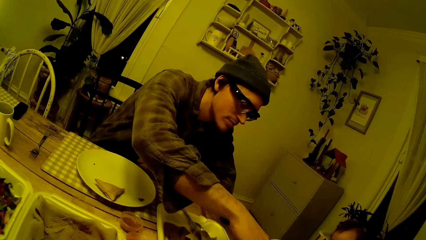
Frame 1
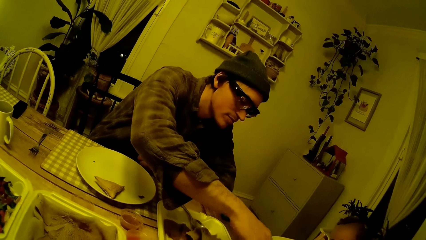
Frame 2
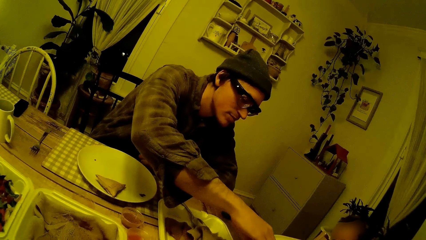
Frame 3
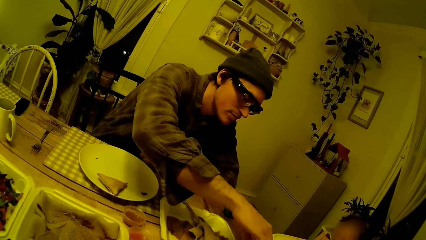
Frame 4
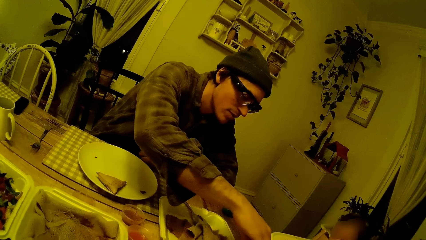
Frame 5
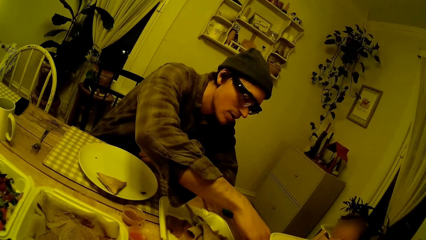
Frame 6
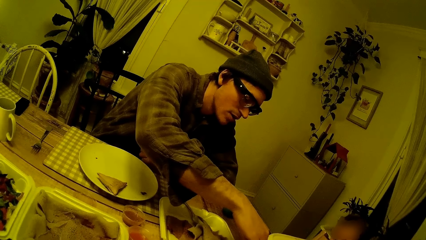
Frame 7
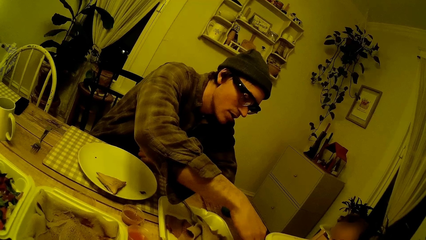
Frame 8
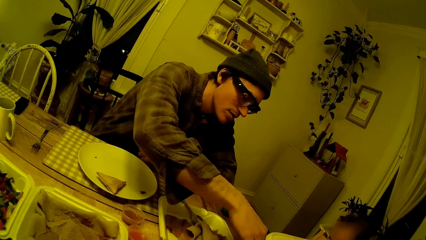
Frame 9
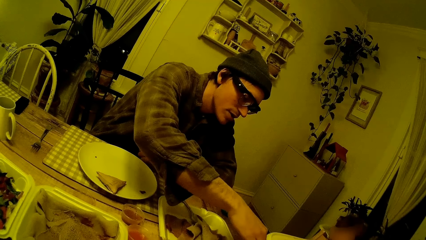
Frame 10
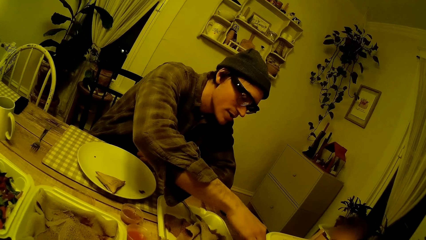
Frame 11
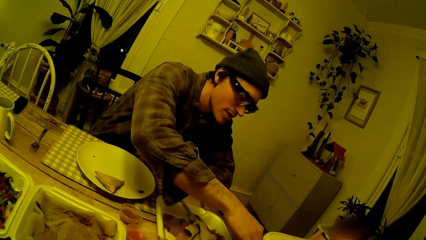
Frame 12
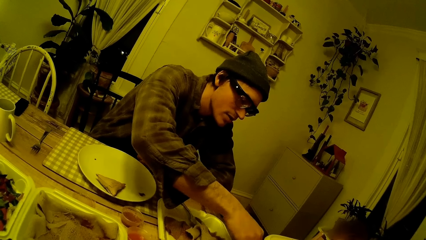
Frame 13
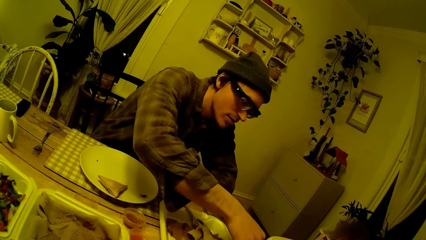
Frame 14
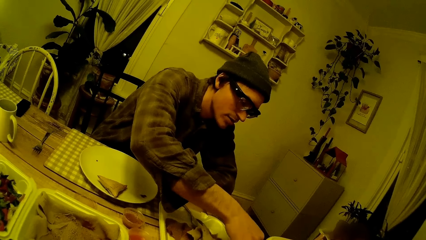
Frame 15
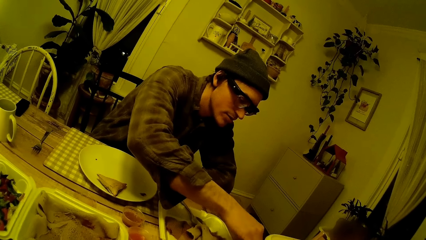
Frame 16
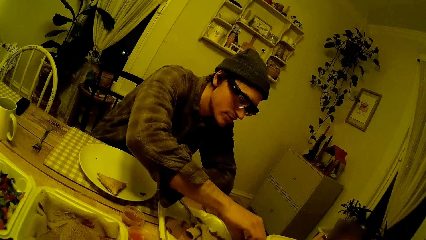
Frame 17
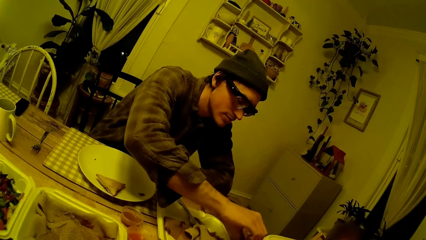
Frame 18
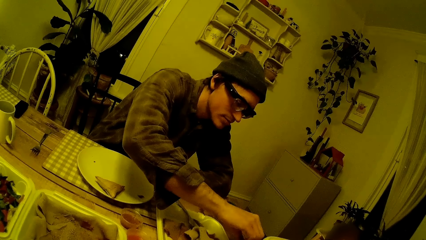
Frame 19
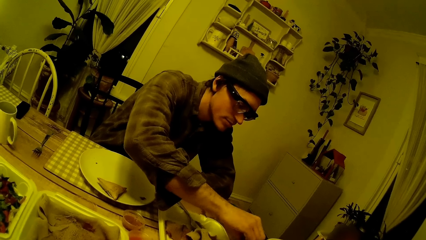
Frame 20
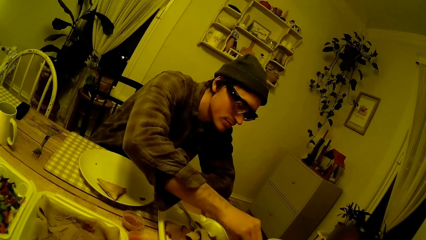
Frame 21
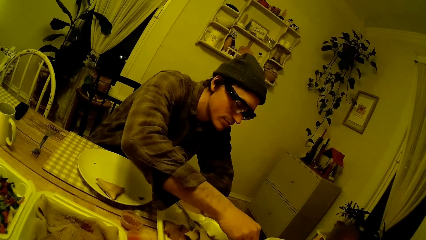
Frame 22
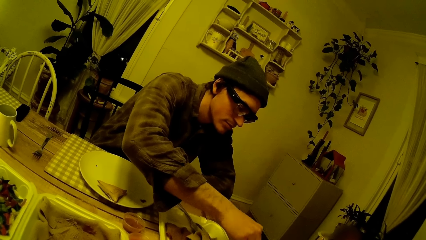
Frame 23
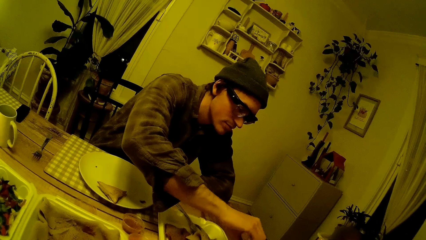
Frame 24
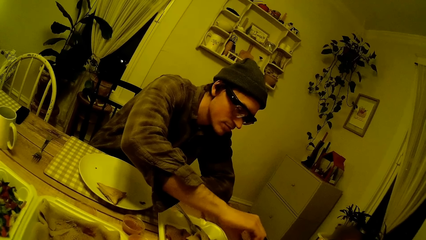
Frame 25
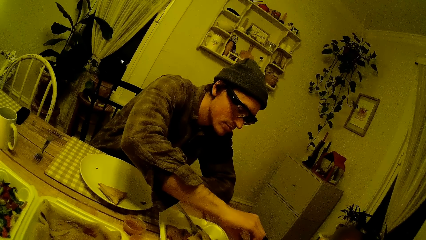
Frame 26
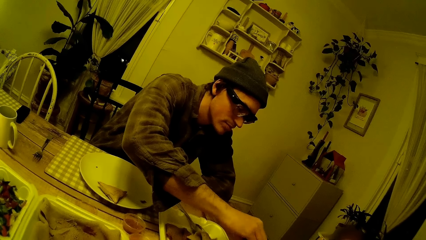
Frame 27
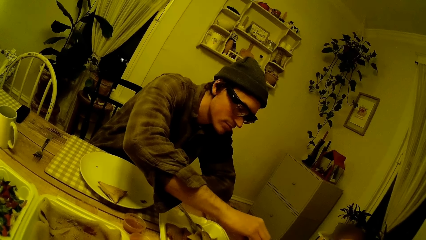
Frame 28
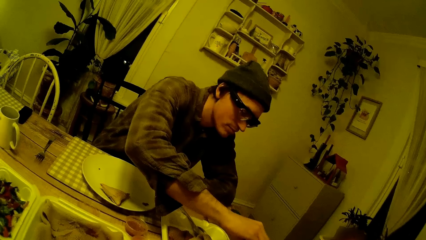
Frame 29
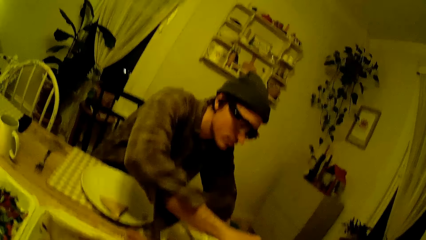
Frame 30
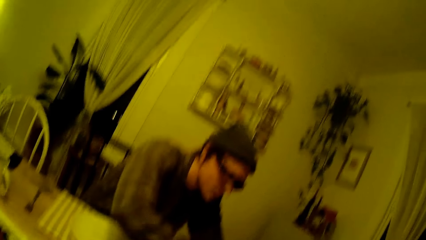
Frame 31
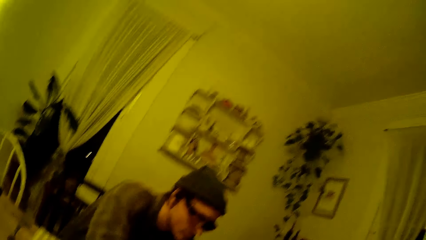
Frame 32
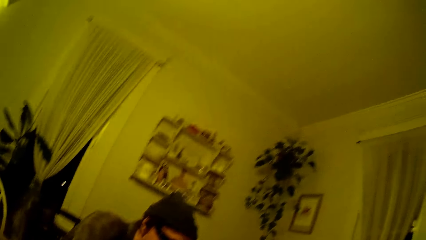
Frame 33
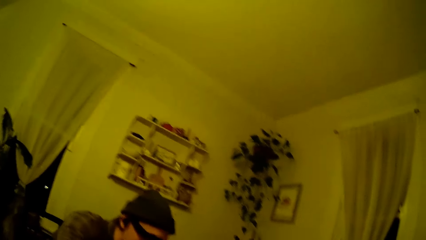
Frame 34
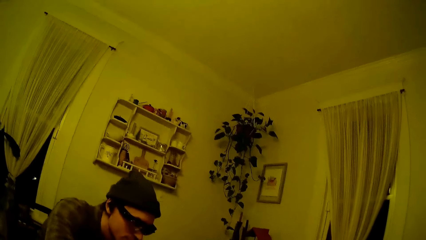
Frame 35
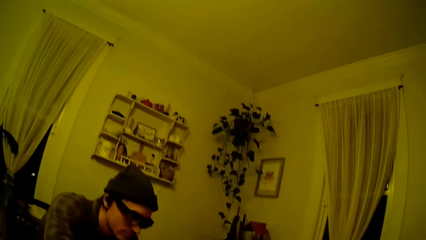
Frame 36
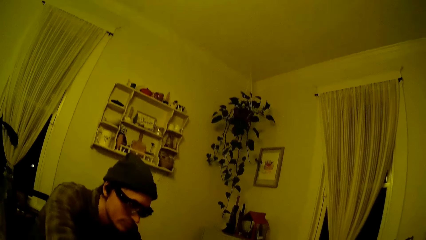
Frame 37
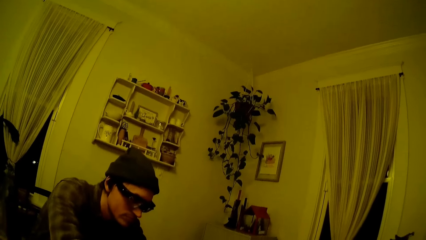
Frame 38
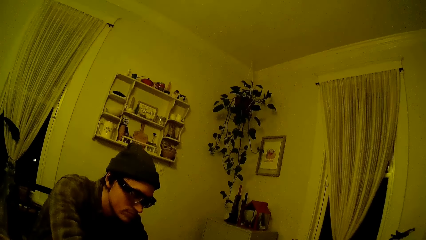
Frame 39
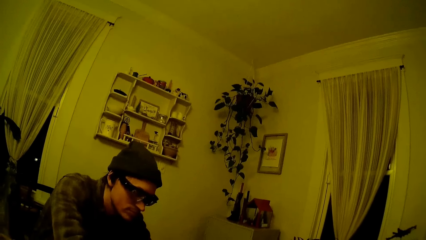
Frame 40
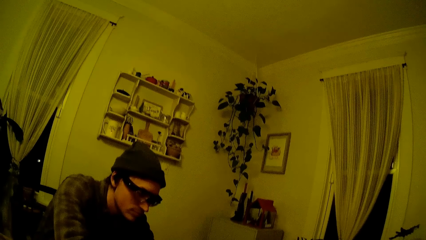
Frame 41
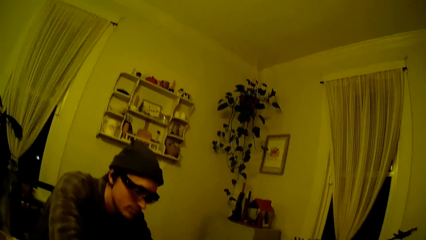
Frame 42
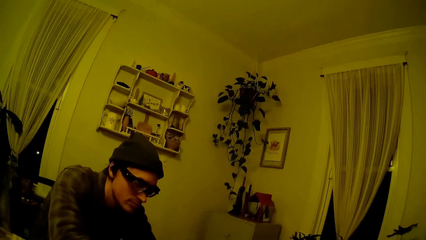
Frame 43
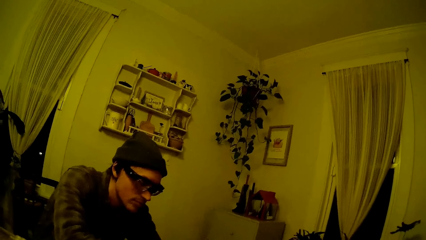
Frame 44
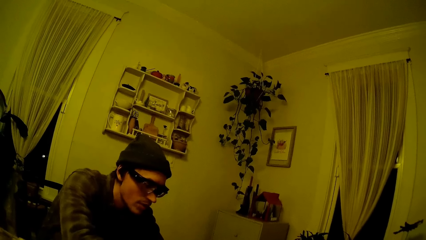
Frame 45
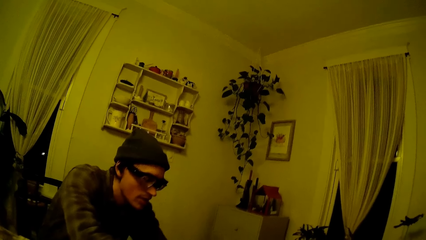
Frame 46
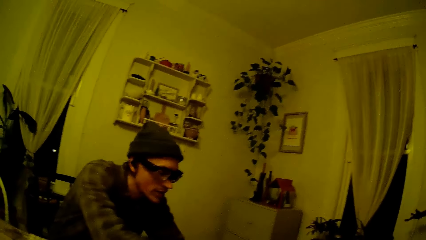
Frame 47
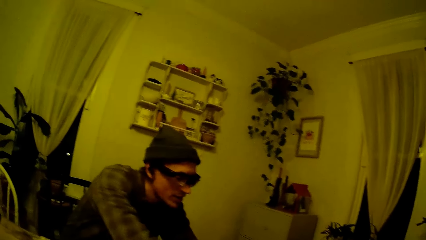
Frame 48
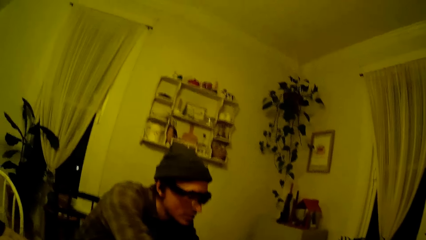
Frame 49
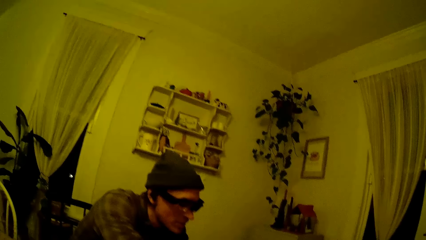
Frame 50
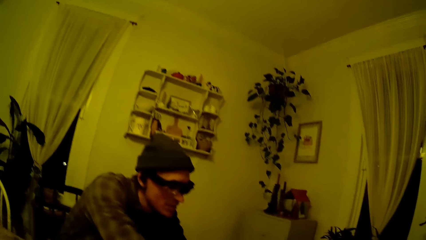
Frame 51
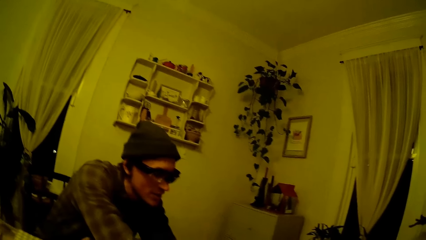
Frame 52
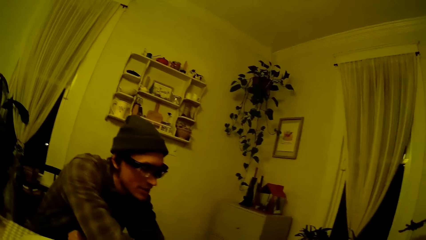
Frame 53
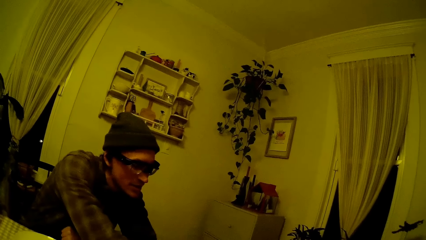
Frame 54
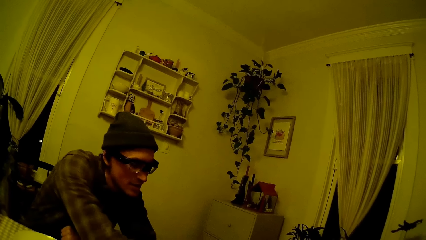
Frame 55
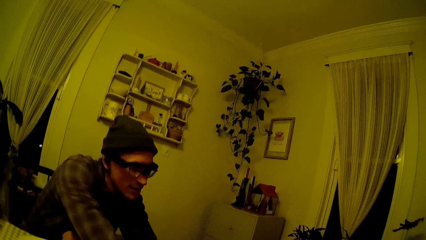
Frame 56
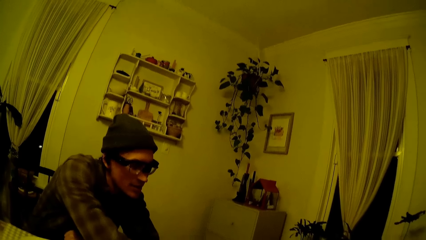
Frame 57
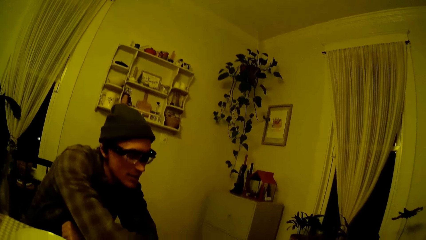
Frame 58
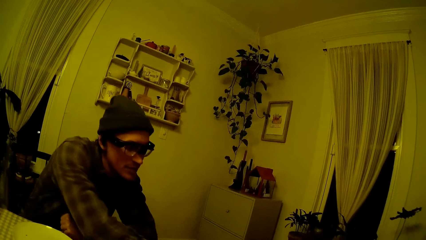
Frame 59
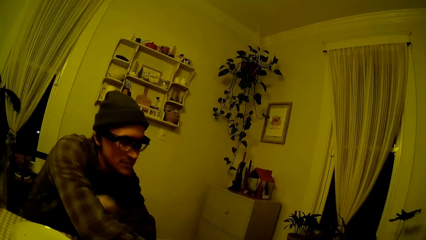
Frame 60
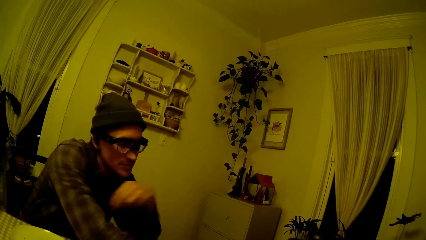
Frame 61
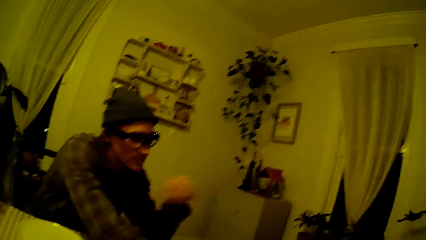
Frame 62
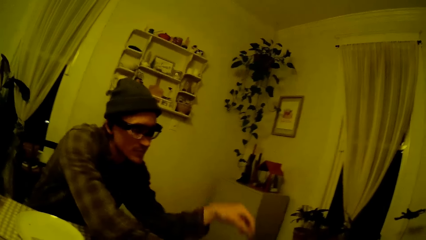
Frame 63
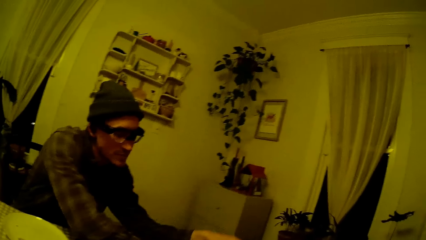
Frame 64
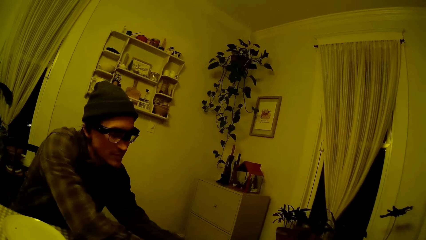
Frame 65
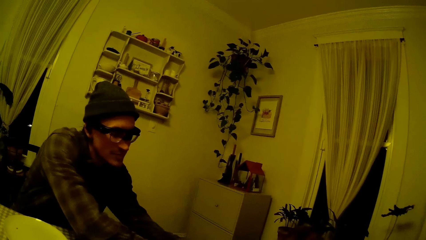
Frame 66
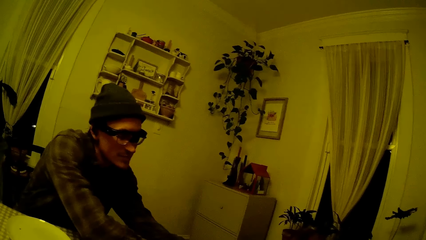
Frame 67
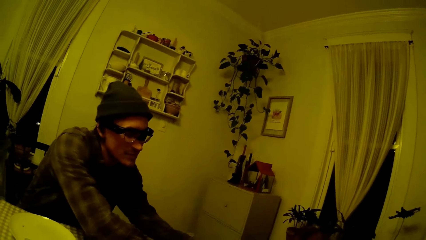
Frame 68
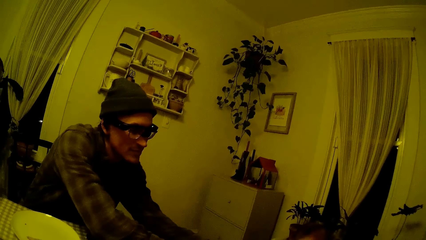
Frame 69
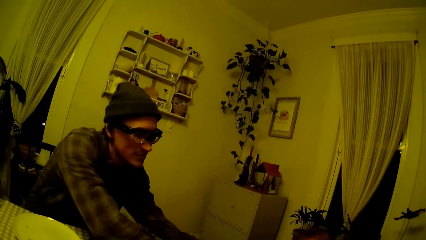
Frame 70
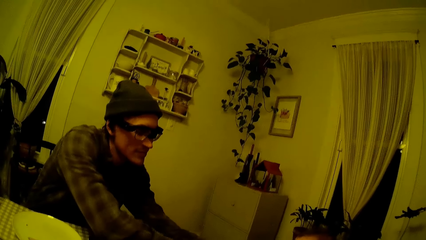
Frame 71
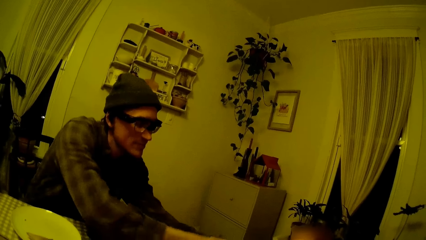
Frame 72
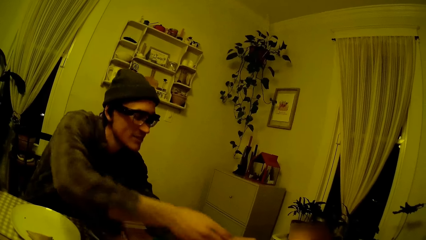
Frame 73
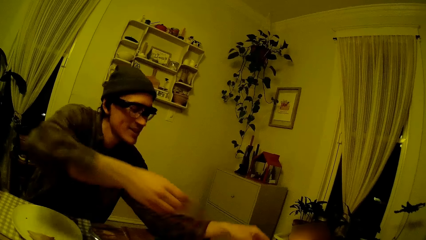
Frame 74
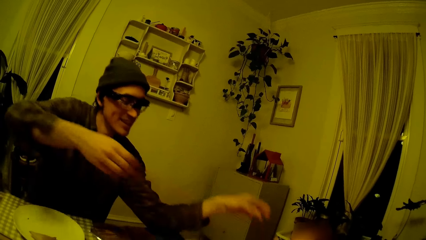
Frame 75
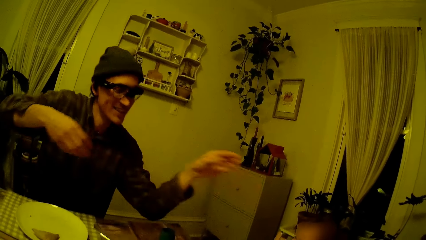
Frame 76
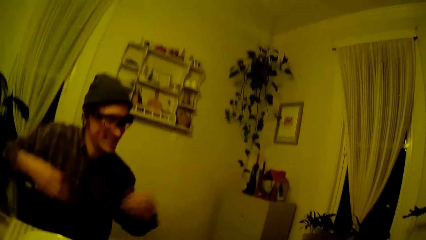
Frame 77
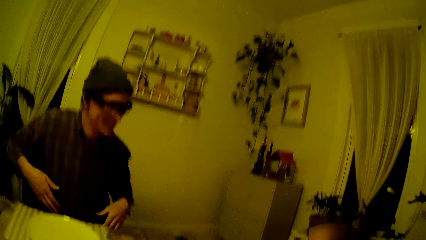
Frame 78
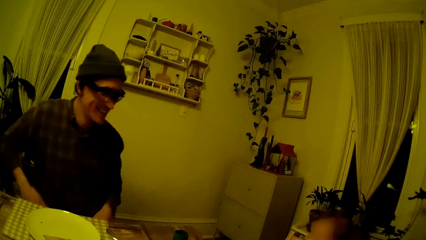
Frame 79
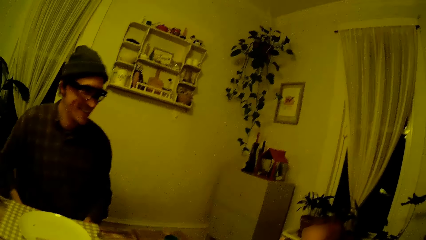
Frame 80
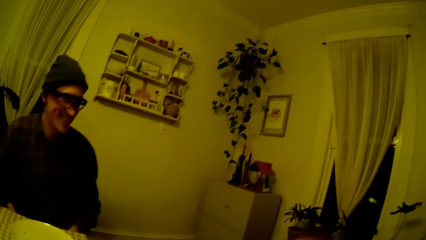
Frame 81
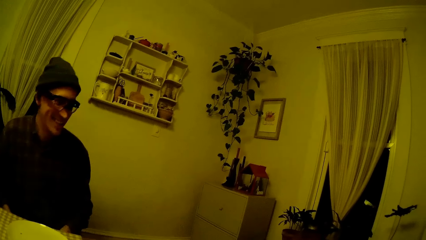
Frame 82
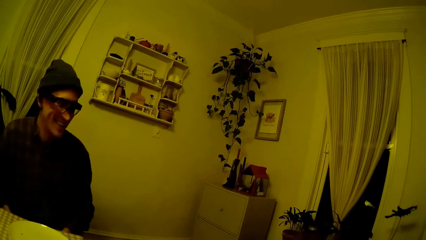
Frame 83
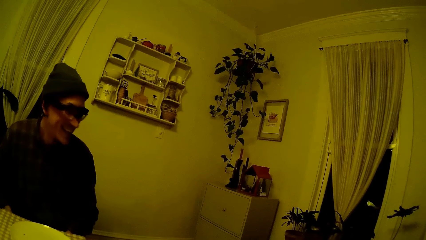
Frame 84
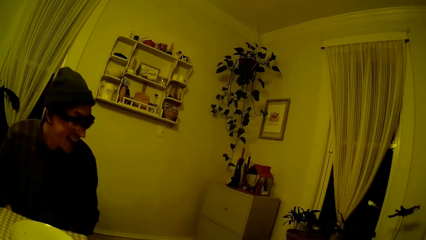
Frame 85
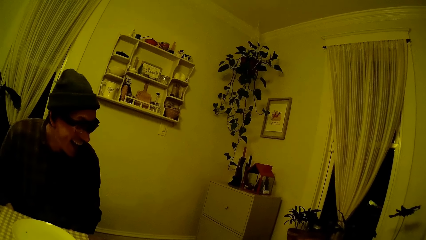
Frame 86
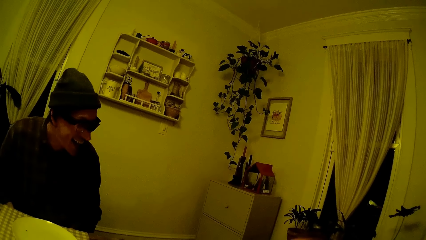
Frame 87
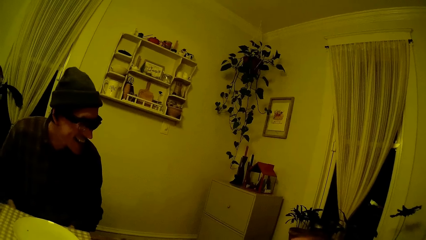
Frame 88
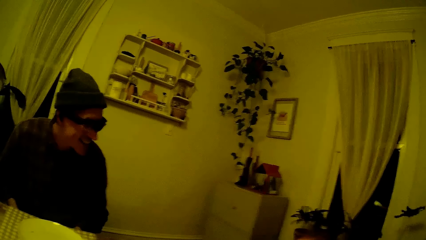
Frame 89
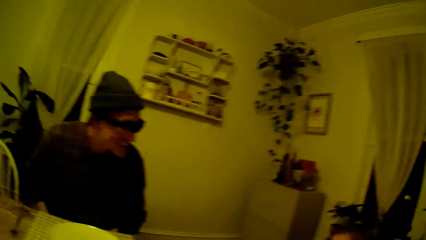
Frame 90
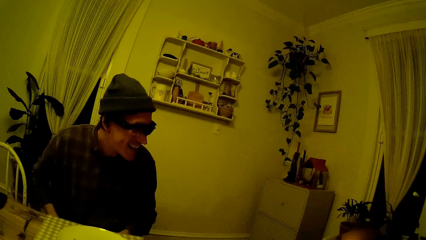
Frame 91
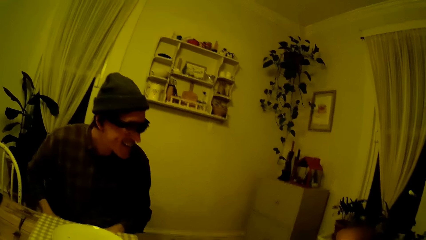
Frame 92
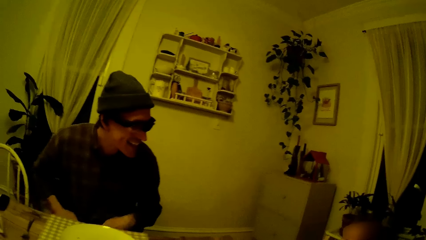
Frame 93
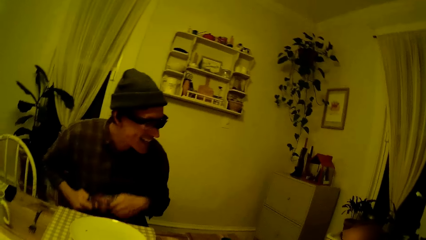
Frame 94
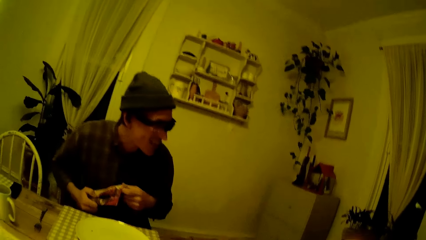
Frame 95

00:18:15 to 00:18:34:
The camera wearer looks at the man. The man holds the bread. The camera wearer looks around the room. The man holds the bread. The man talks to the baby and interacts with the baby.
